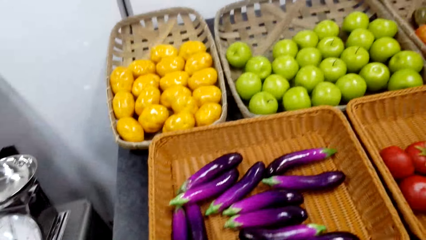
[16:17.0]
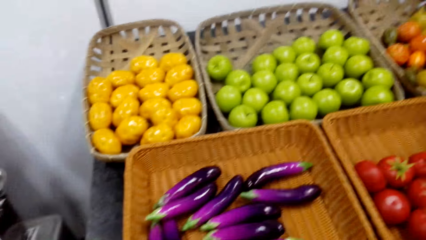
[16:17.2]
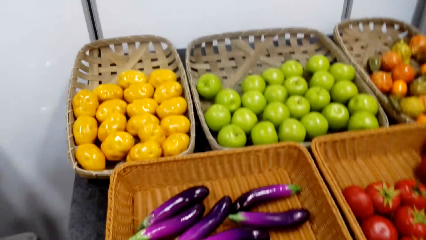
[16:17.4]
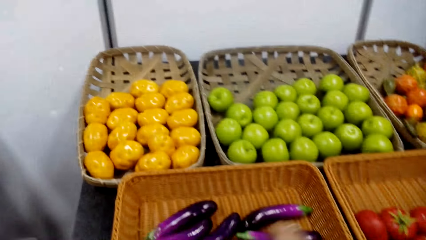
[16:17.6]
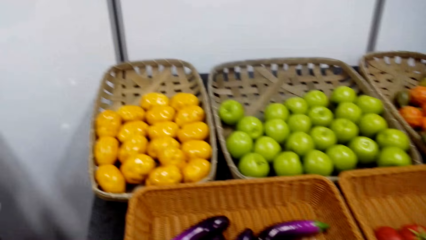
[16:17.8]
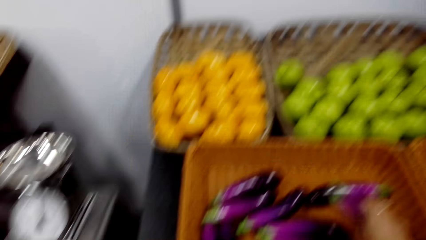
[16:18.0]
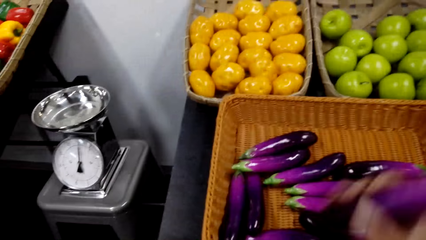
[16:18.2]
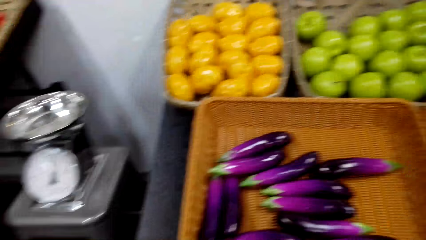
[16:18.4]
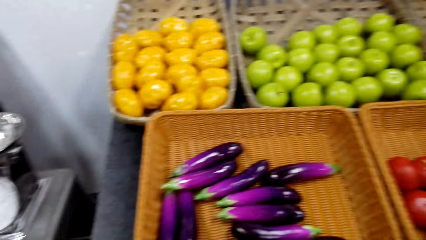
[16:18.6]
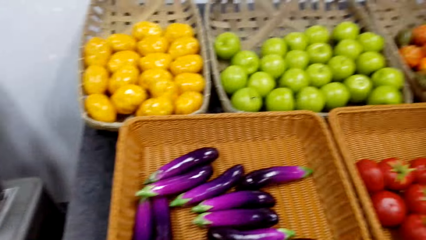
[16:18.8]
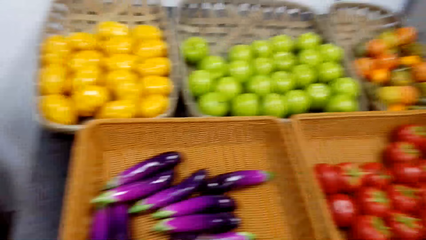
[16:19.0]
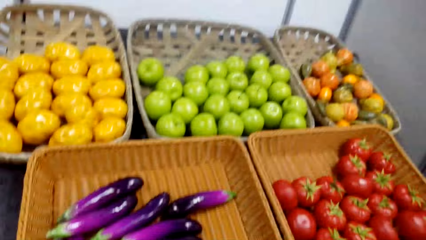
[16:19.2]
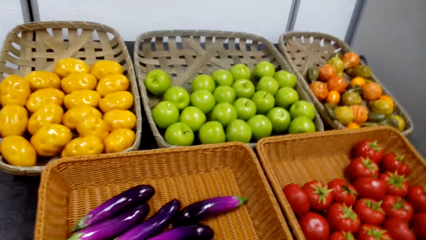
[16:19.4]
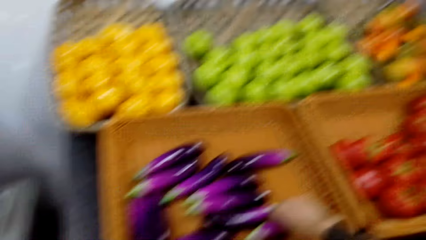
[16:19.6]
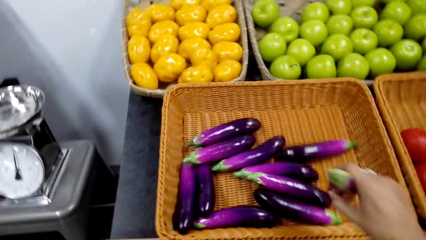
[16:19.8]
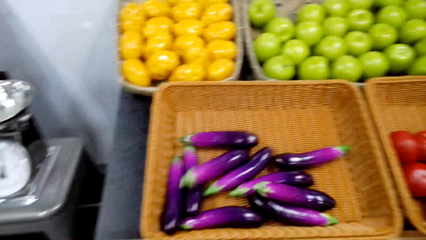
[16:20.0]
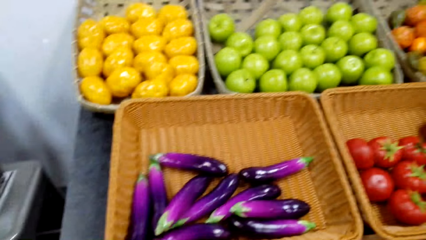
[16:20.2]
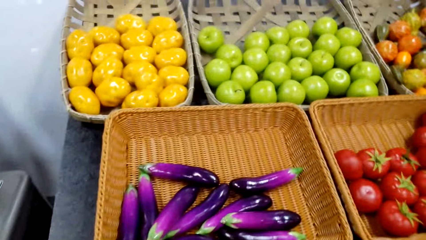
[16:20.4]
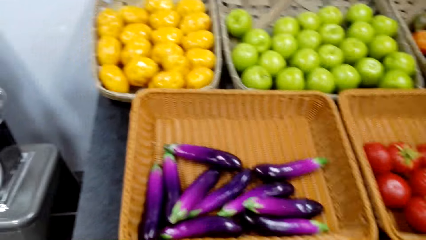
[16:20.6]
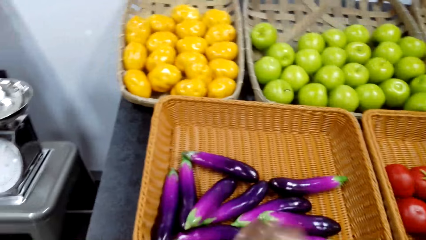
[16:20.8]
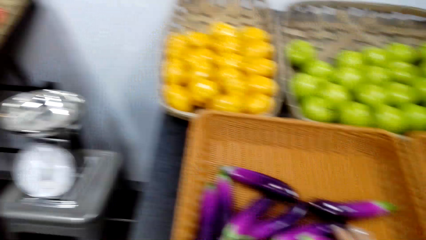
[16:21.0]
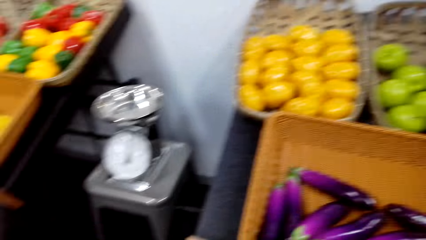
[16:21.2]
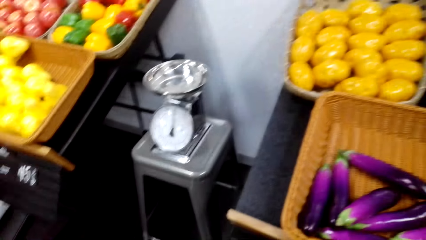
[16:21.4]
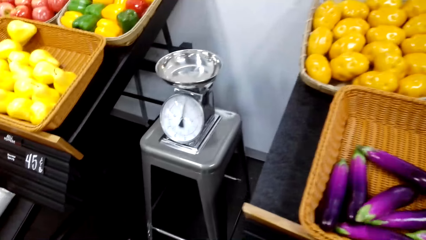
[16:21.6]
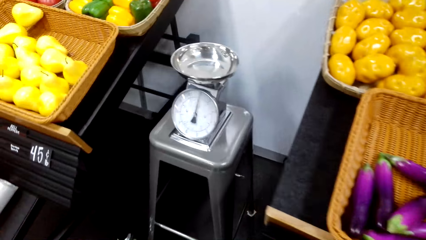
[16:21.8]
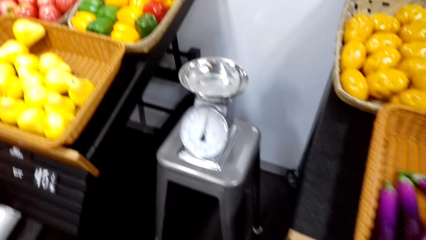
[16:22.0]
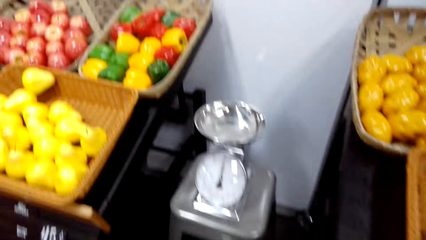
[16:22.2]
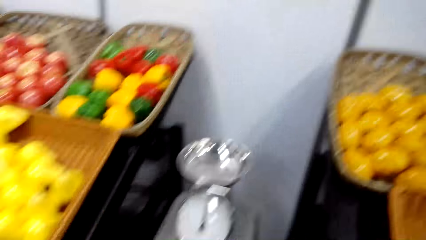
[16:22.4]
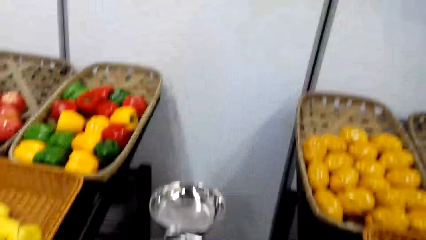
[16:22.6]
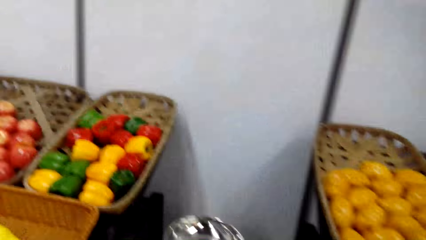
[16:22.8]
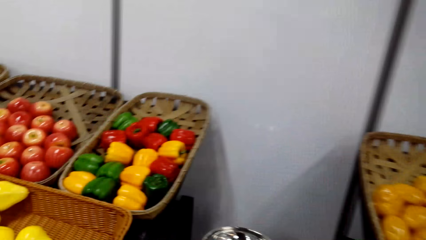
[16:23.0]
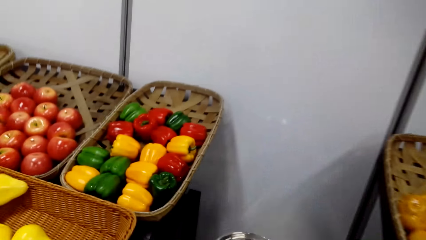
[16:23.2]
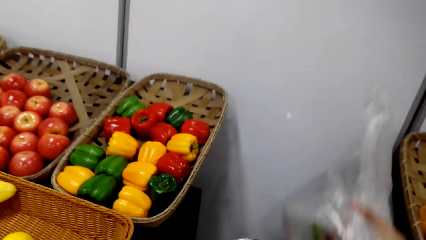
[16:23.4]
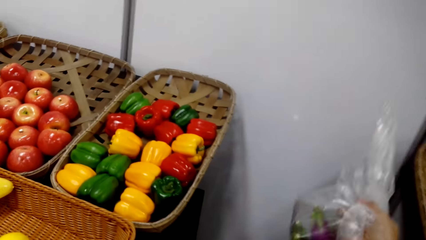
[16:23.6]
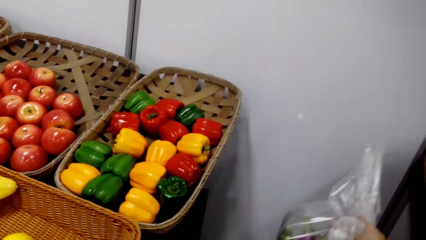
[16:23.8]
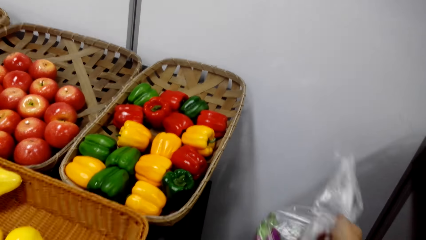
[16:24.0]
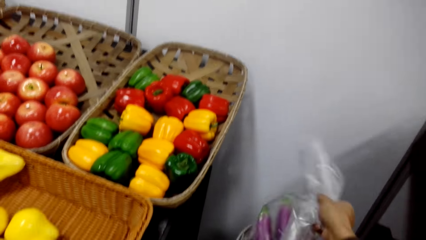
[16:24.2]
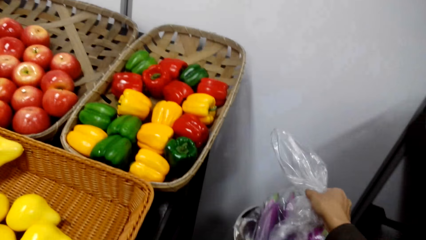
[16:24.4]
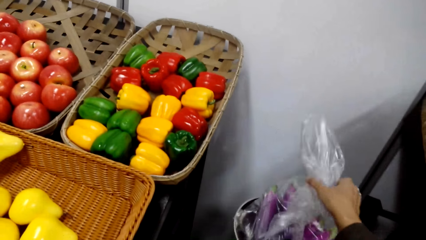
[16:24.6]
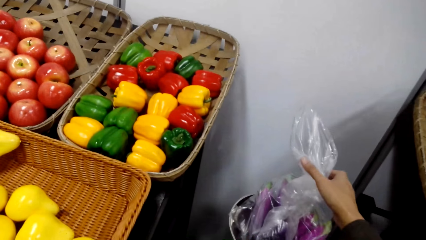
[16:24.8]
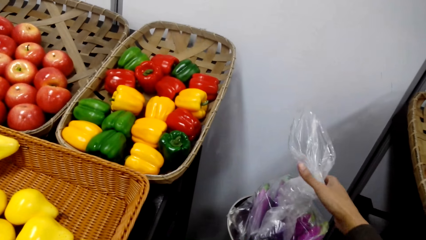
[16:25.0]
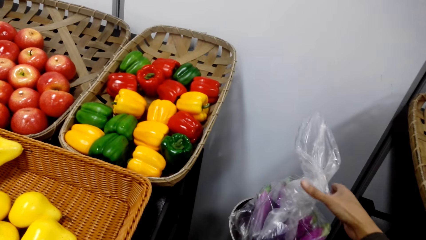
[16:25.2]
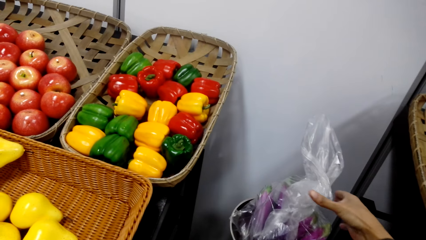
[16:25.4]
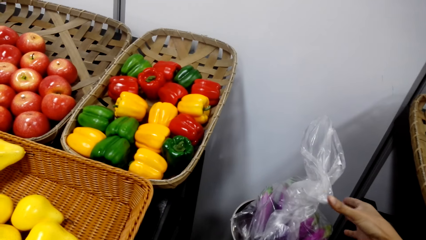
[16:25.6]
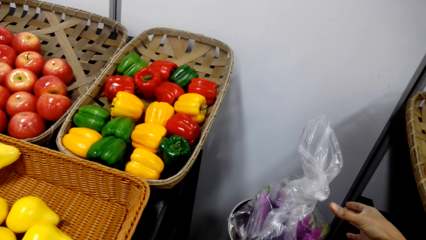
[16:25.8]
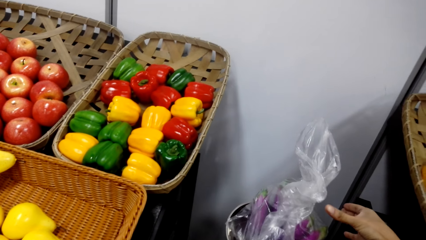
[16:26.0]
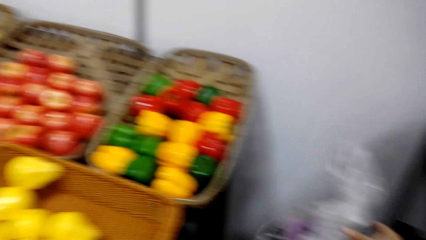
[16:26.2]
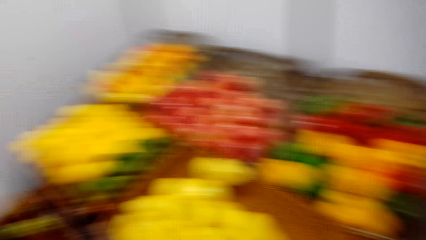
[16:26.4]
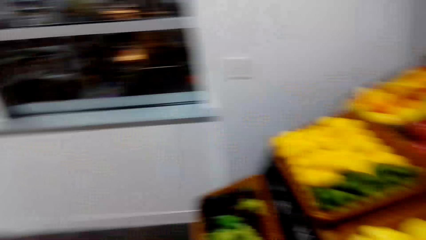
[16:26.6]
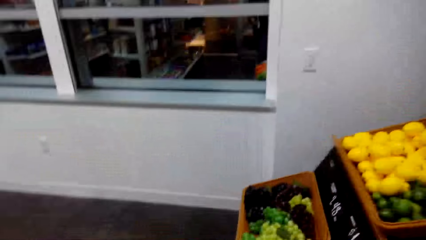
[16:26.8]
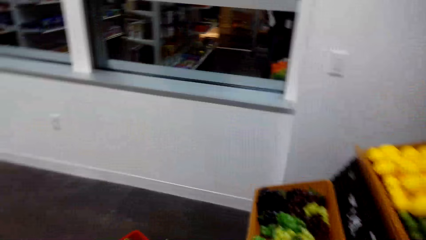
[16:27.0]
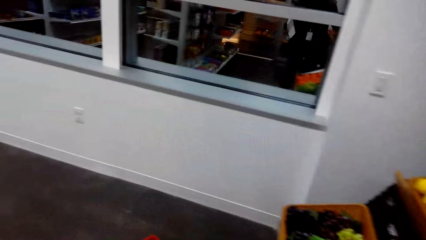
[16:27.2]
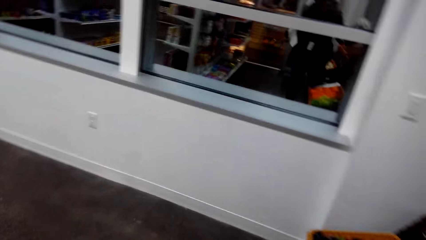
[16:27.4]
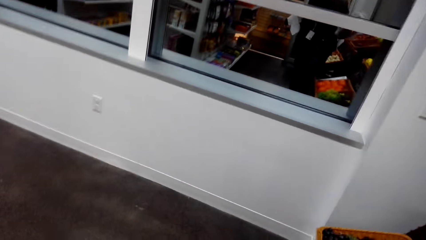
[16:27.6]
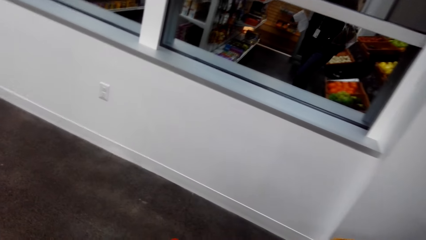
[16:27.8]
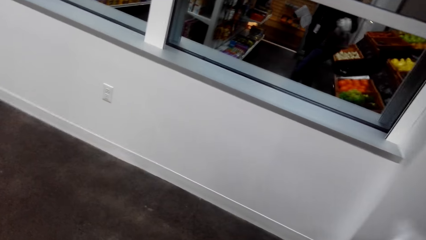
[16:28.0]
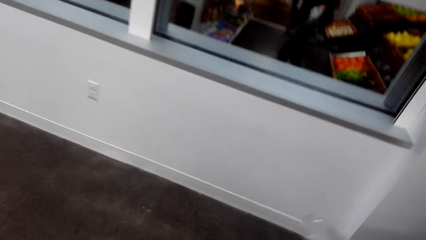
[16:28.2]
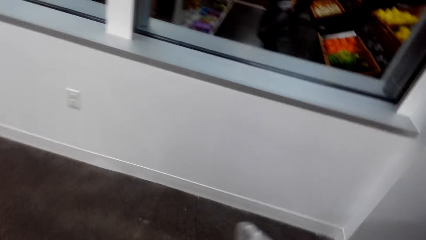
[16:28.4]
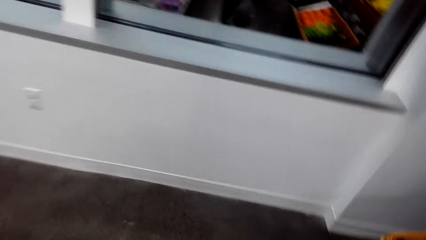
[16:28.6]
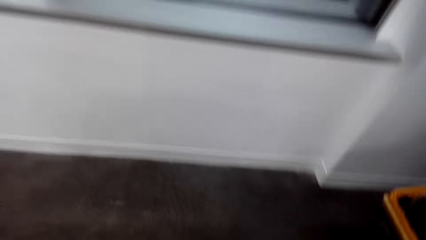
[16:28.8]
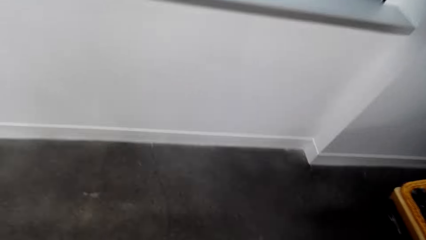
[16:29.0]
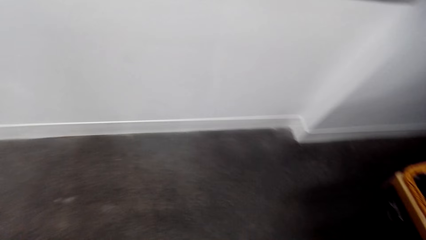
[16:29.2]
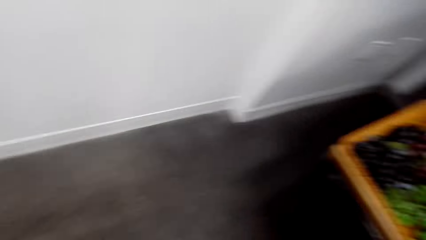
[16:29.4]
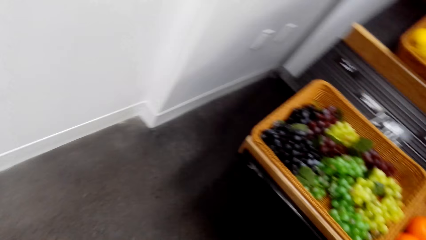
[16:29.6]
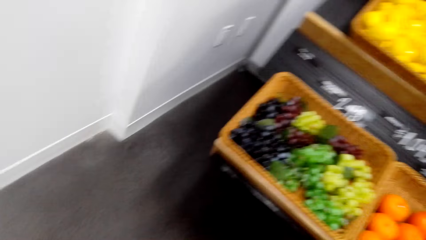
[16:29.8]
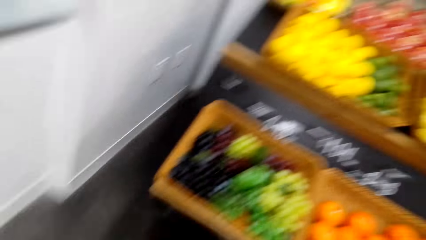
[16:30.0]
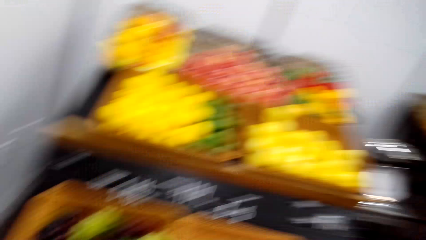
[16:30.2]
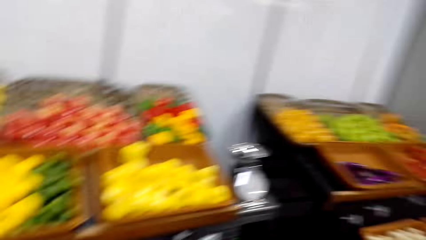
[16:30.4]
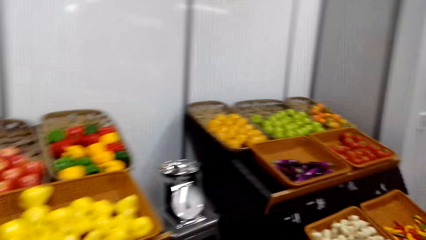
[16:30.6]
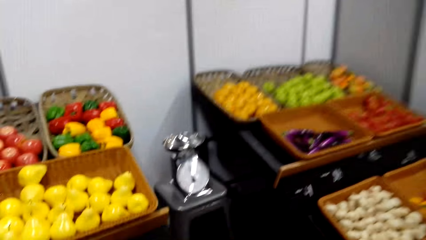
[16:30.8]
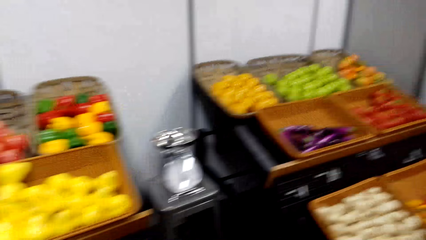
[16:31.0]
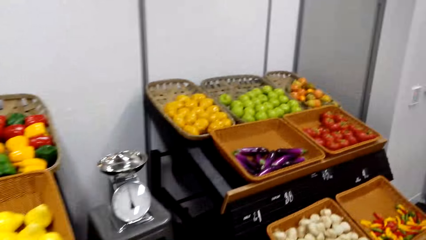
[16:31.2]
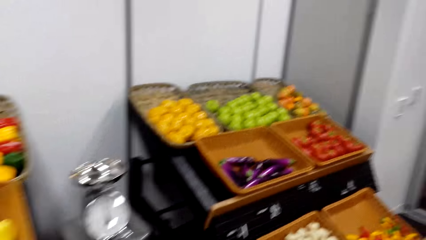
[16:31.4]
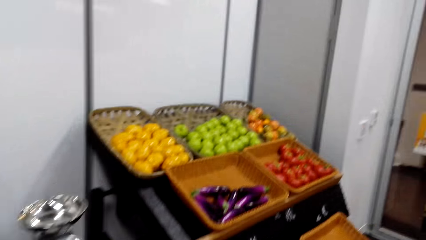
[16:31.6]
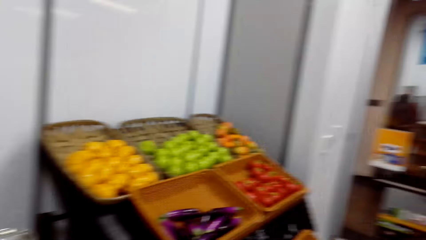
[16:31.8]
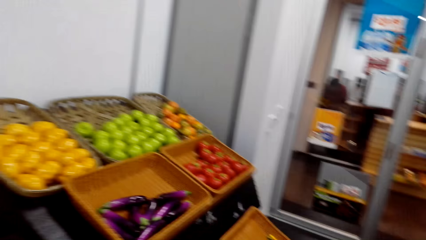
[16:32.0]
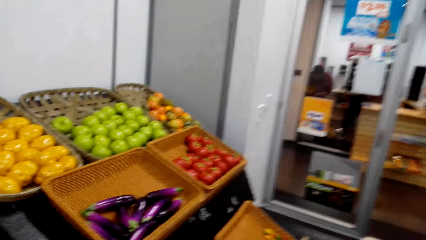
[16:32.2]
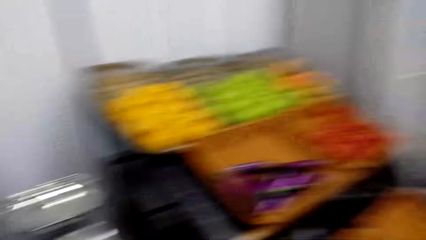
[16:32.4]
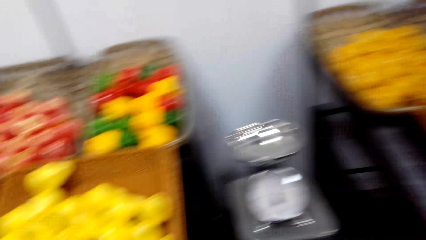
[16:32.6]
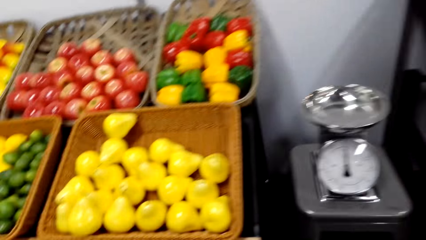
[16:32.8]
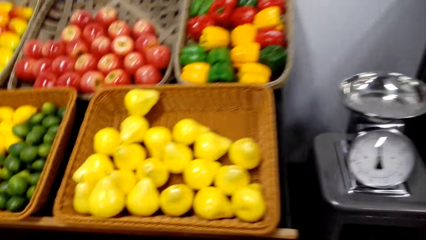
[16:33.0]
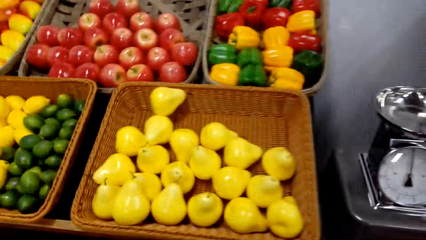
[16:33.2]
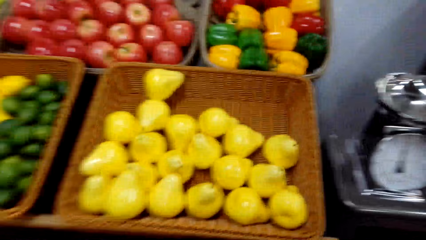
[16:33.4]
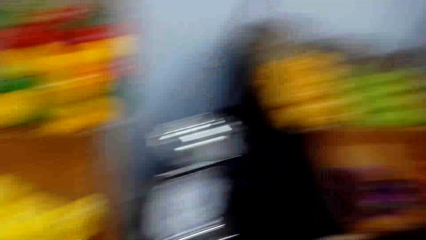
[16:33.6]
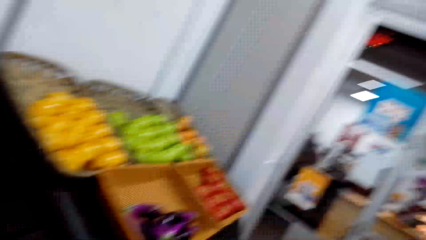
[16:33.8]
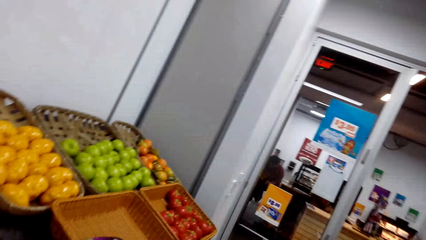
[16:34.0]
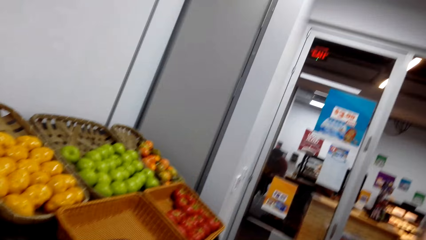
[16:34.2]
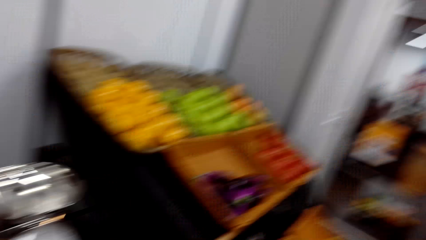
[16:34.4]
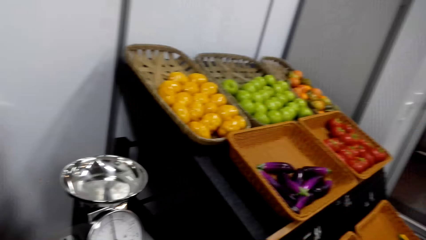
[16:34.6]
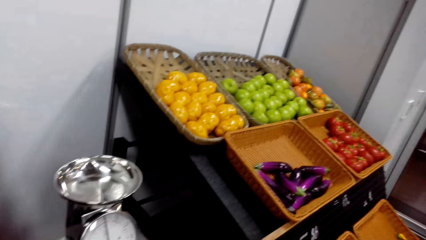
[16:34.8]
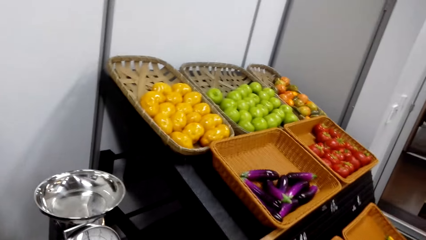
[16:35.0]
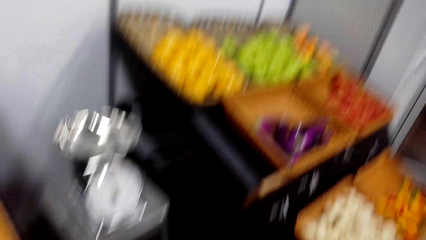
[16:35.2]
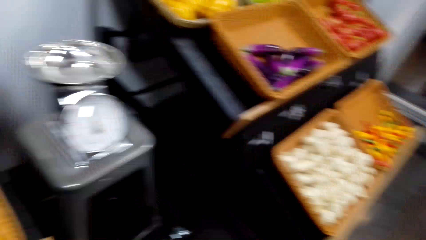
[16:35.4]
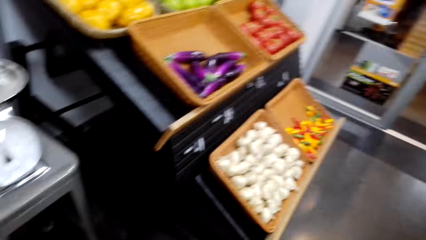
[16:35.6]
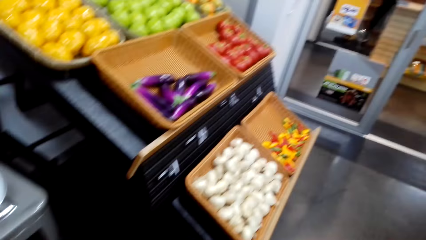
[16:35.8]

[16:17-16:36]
The camera wearer picks up the eggplant. They weigh the eggplant, look around and take some fruits.
